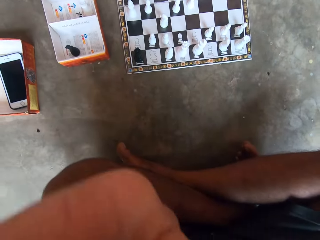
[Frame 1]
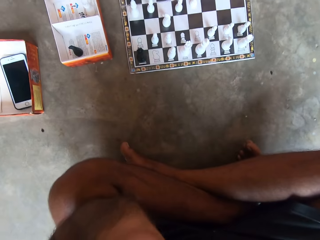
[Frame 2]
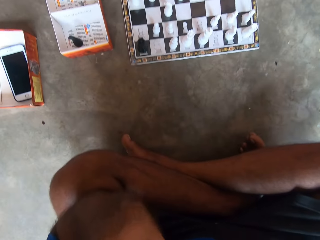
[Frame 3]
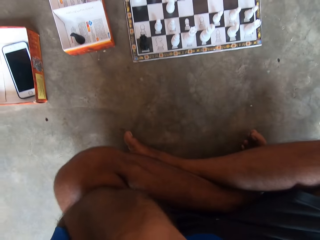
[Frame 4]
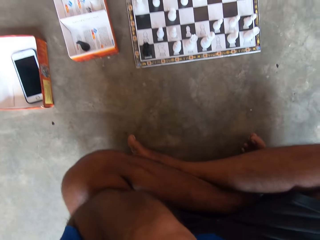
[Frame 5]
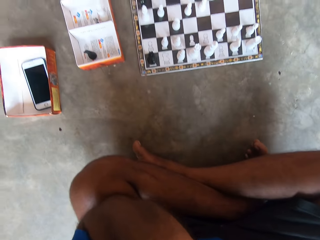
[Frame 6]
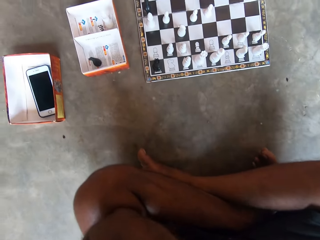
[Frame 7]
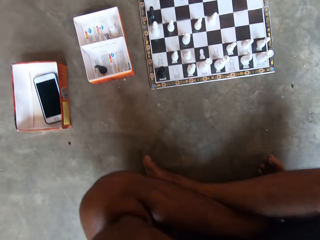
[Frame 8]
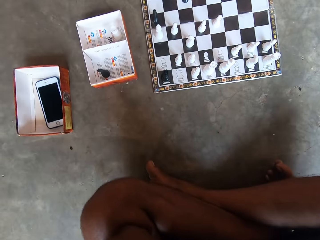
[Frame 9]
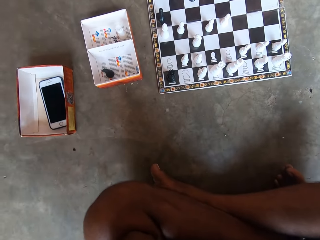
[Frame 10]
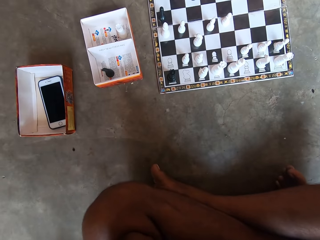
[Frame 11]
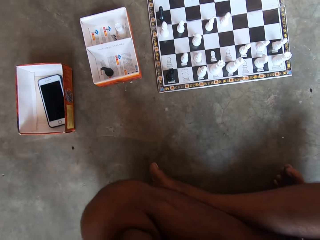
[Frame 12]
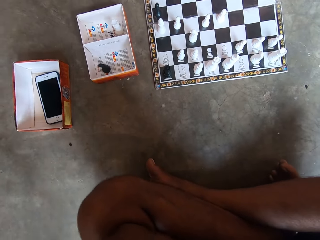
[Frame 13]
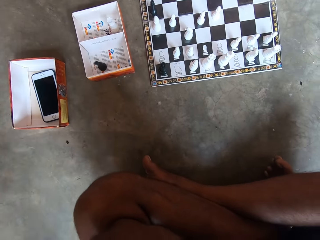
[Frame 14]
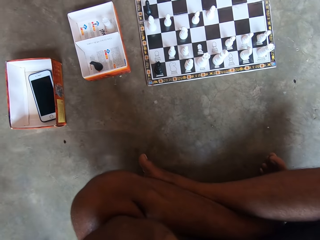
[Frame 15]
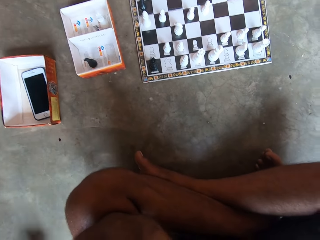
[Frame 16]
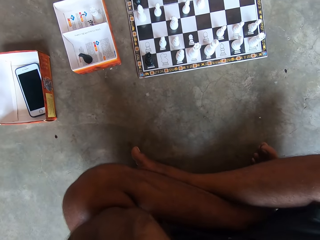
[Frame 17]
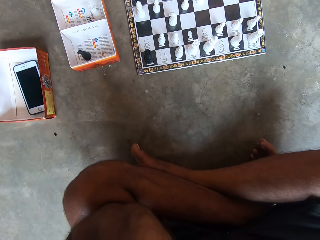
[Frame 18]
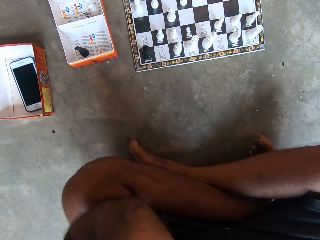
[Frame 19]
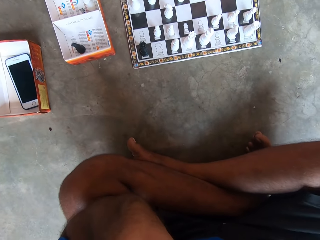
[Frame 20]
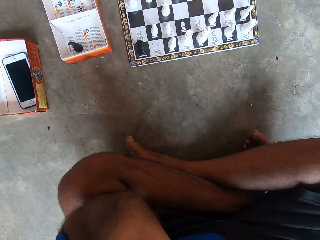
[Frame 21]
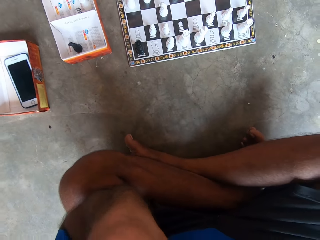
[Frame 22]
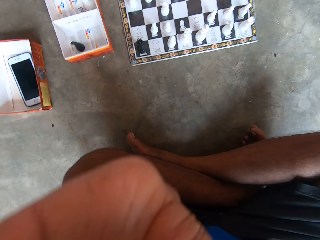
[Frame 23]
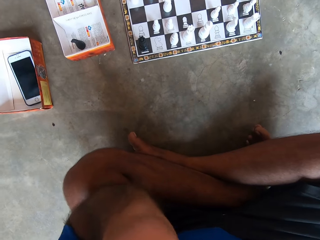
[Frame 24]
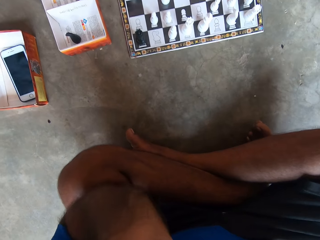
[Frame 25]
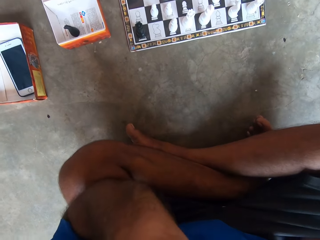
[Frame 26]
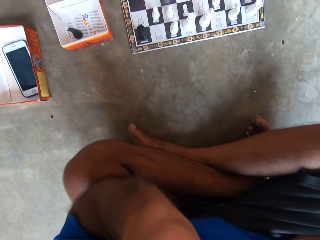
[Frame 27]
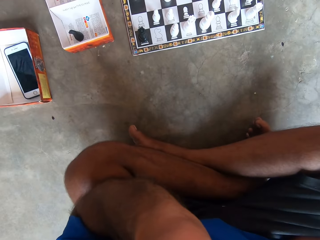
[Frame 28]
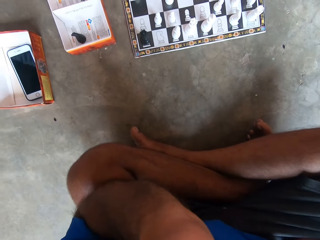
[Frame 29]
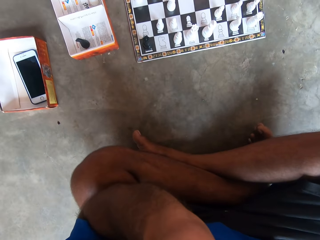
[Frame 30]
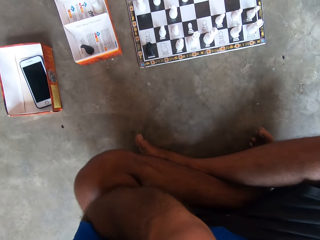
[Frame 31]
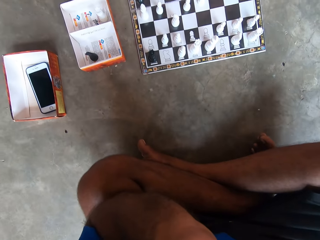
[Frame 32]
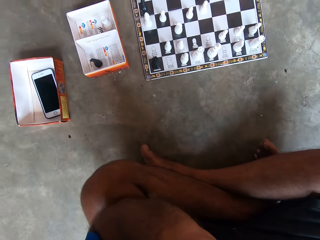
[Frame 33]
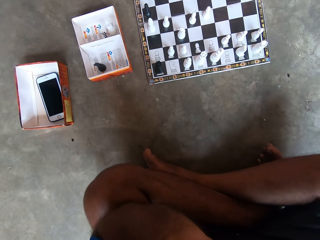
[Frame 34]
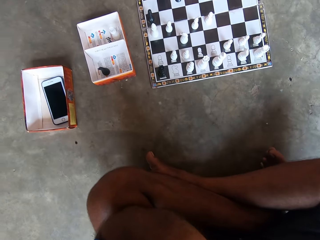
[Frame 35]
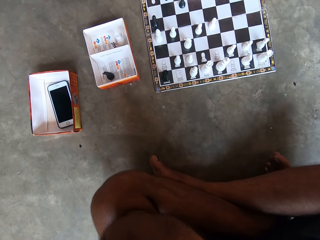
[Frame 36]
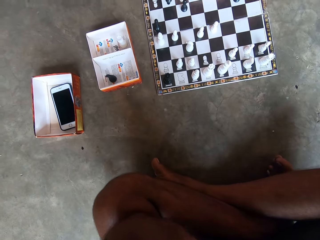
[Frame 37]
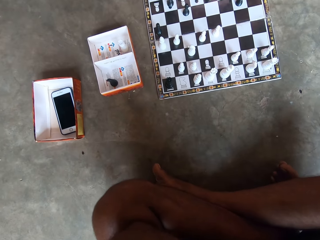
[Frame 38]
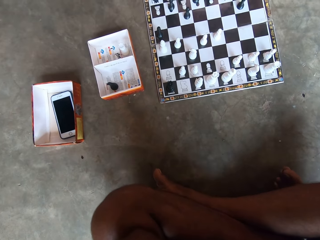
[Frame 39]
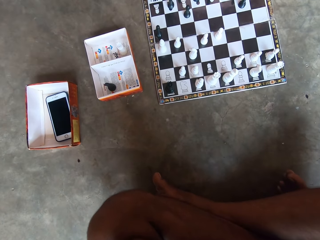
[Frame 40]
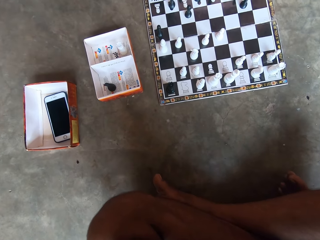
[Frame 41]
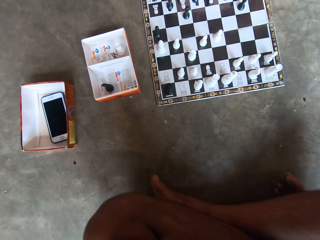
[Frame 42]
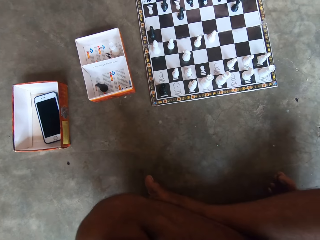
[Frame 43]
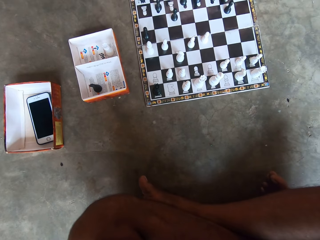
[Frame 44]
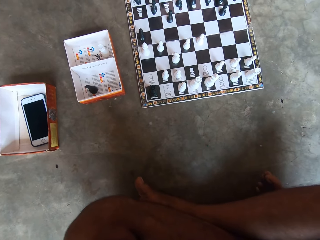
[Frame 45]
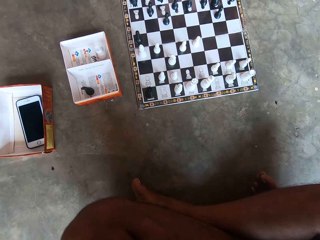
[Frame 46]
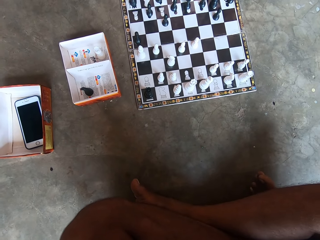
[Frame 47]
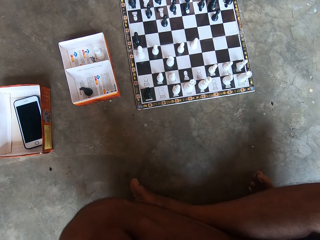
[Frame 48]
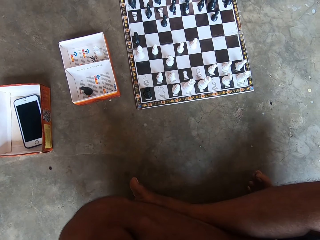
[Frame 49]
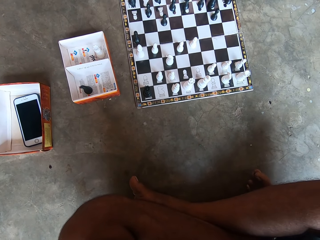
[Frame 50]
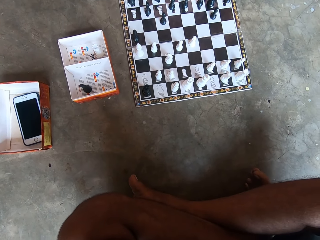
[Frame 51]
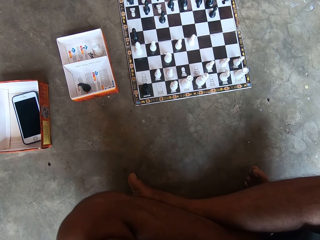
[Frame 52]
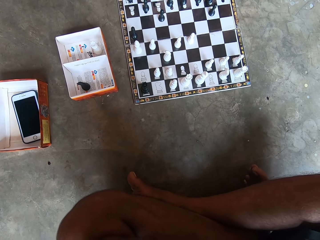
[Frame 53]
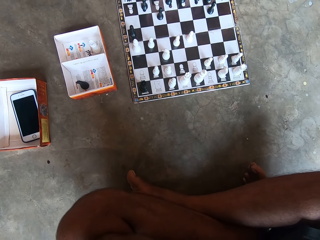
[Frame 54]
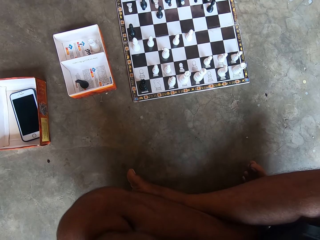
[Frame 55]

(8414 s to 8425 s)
The camera wearer looks at the chess board. They touch something. They look at the chess board.

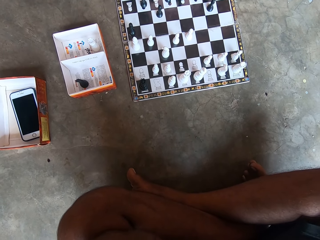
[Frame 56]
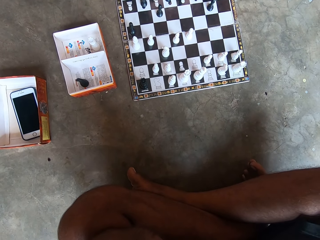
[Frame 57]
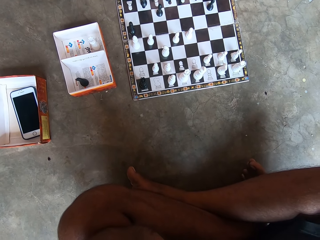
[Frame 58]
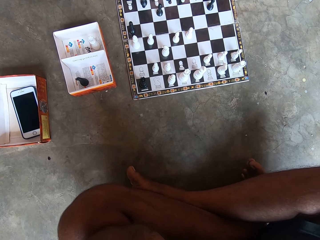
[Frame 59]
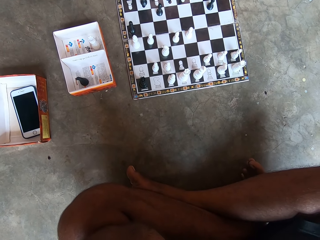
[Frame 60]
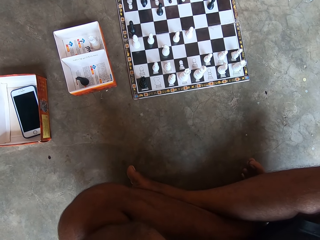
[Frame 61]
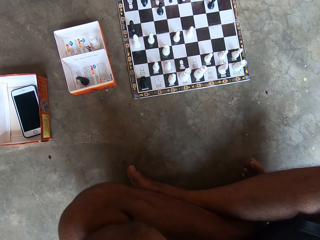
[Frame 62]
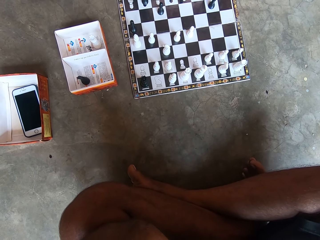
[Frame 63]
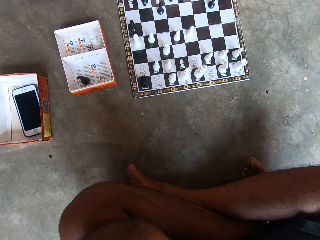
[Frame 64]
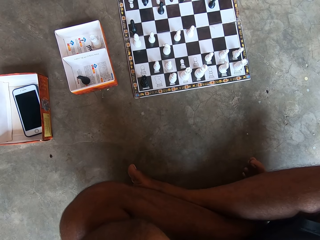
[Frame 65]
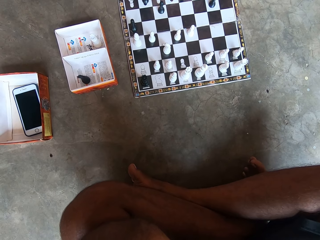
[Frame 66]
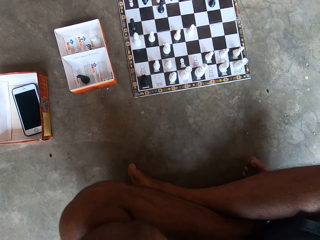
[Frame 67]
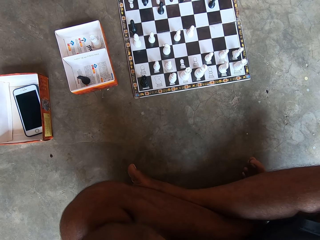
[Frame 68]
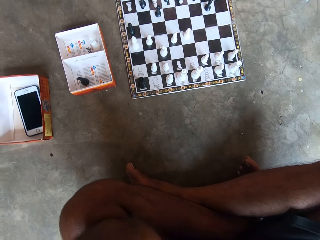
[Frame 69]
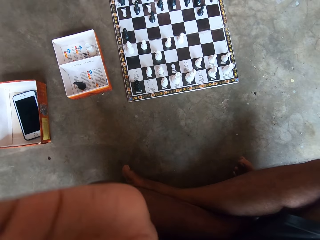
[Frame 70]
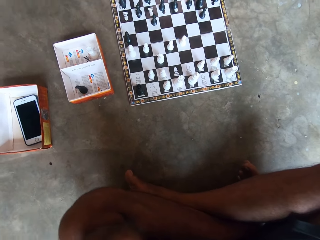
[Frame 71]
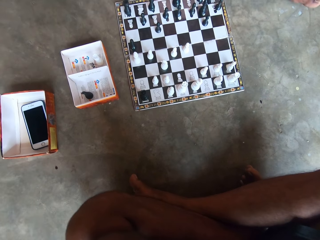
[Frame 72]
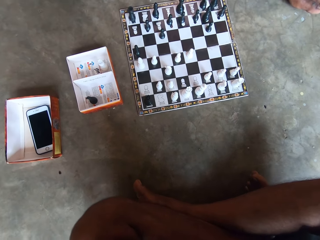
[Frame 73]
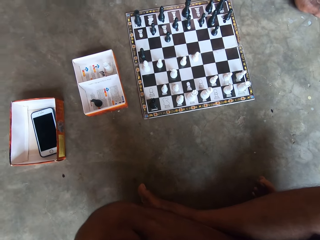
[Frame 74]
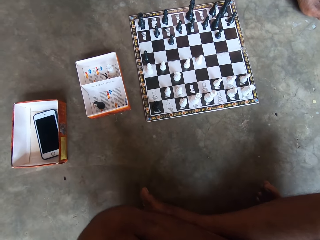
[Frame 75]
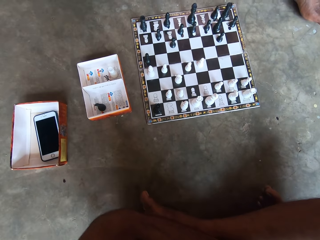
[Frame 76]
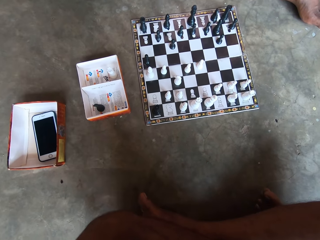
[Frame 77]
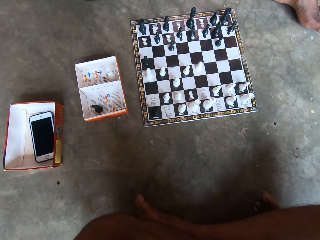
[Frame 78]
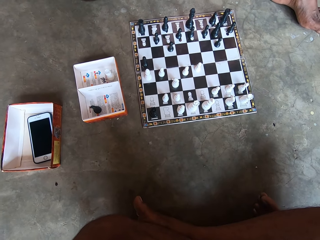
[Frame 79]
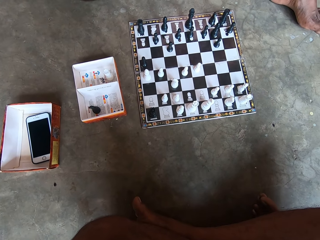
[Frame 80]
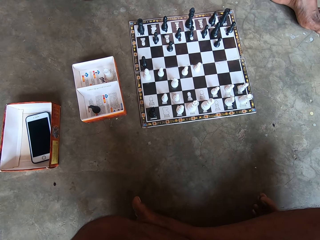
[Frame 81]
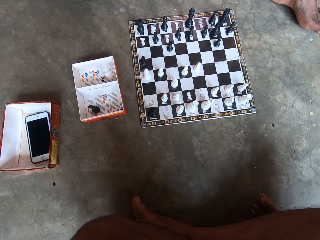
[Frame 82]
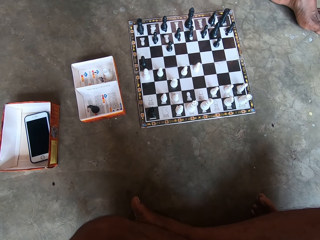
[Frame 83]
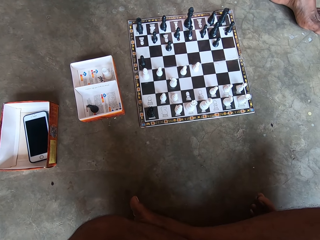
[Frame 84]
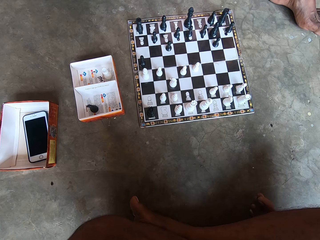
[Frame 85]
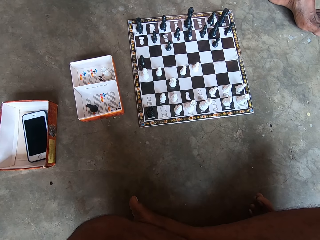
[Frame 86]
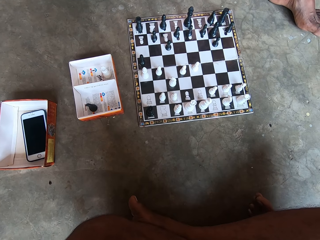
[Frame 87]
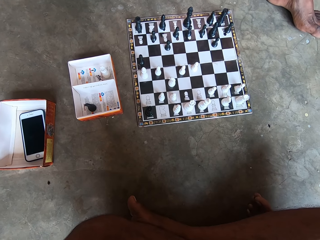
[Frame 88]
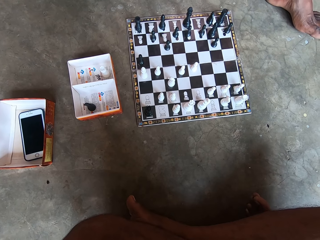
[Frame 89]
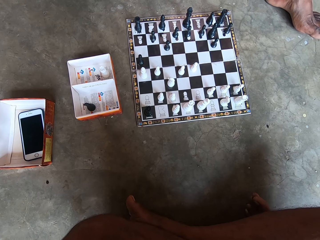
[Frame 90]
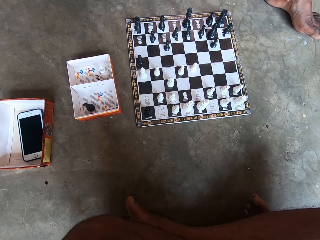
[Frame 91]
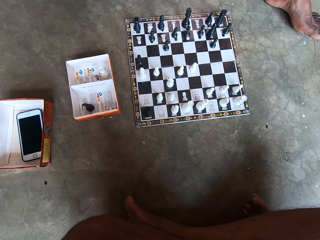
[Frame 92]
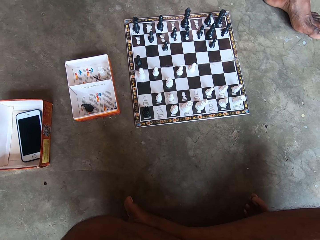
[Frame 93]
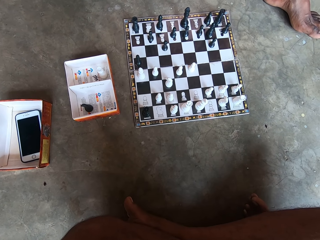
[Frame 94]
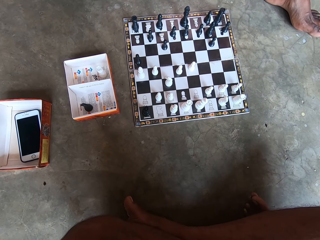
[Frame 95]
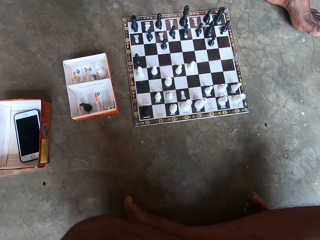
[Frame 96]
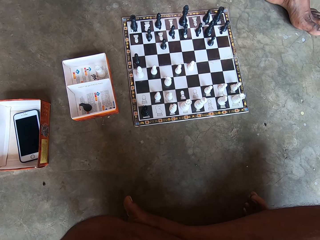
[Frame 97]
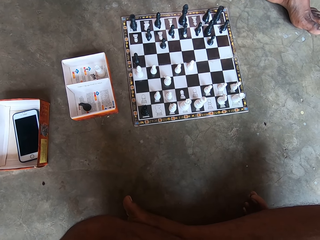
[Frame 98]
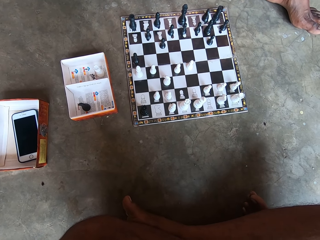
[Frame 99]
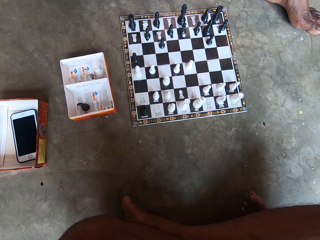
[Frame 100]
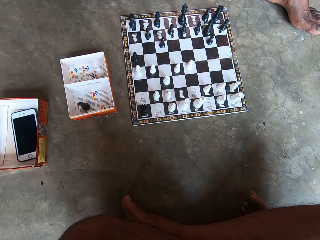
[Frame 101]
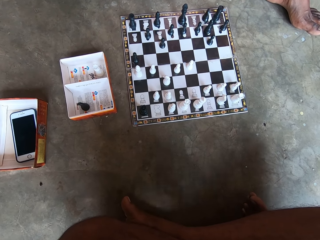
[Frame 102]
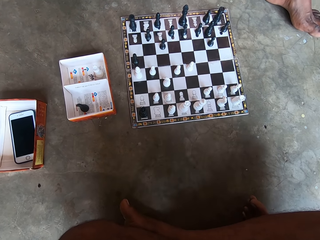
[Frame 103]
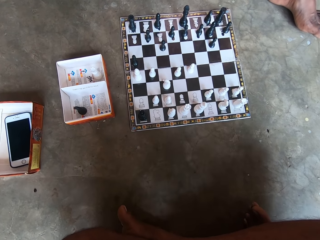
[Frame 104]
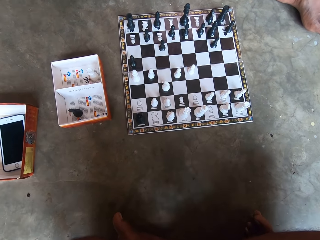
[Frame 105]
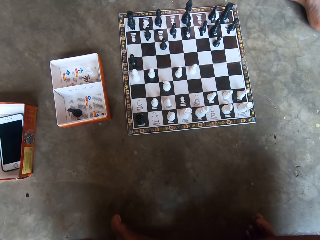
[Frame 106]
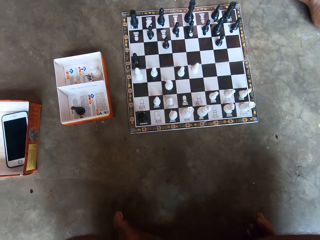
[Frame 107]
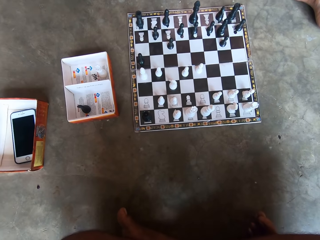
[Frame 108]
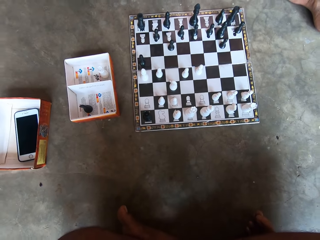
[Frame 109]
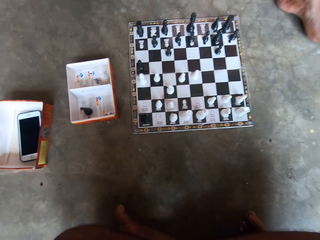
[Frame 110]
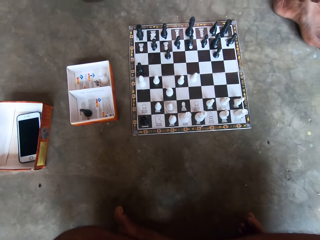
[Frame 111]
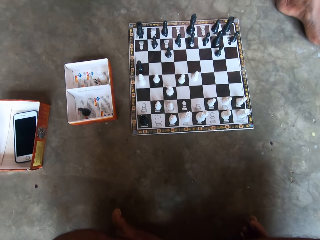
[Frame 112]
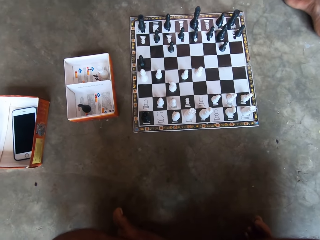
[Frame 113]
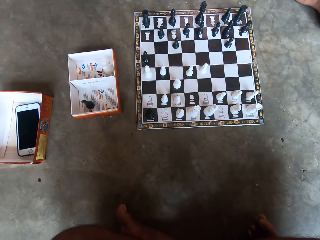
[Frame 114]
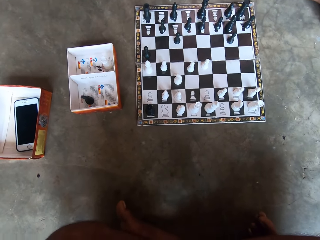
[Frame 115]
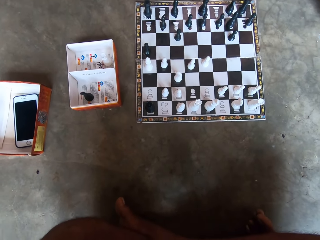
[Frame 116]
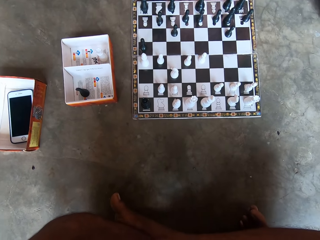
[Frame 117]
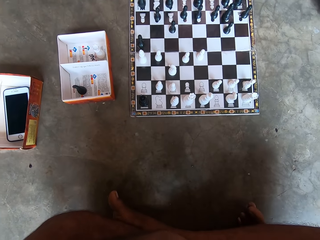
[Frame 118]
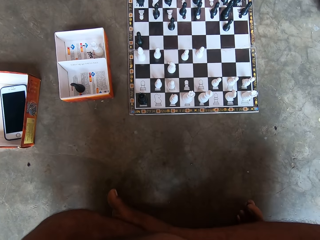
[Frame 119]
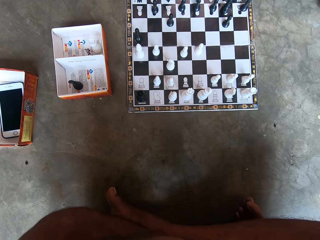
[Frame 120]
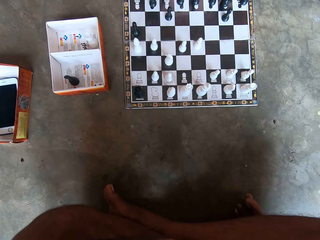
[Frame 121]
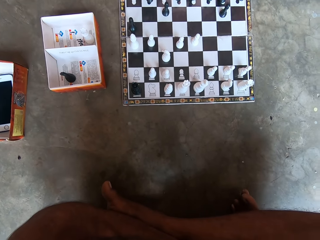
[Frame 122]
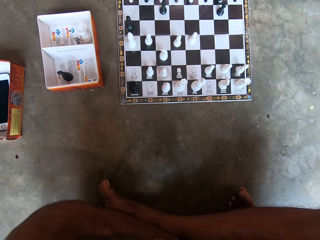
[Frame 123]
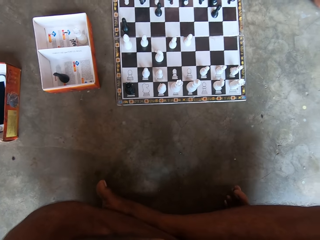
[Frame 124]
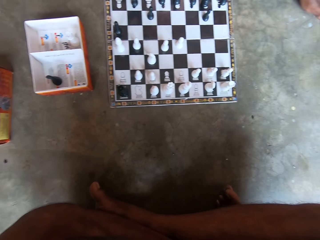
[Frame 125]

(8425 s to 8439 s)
The camera wearer touches something. They look at the chess board.
